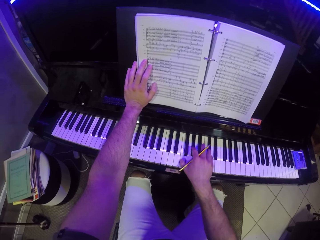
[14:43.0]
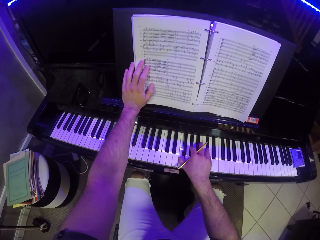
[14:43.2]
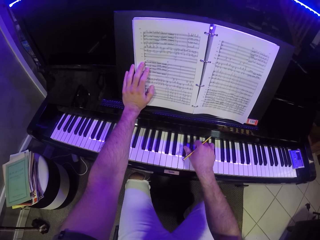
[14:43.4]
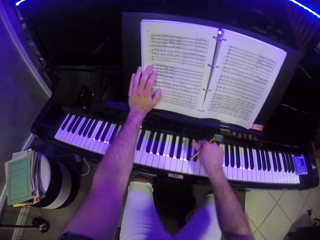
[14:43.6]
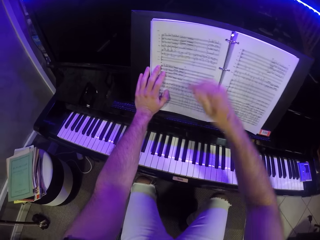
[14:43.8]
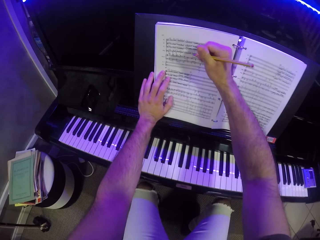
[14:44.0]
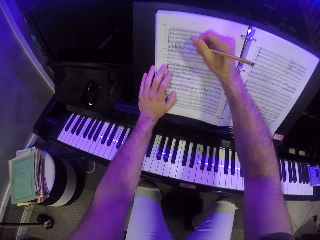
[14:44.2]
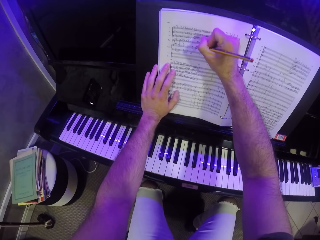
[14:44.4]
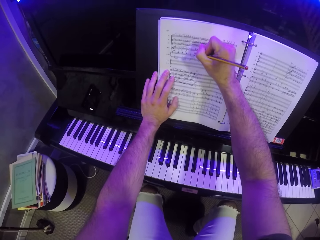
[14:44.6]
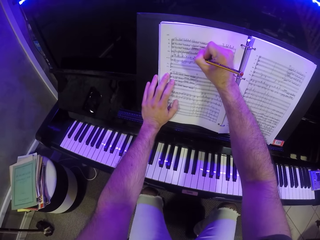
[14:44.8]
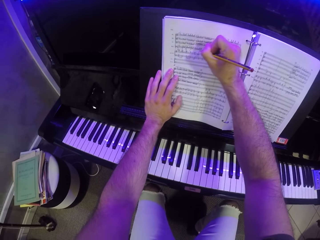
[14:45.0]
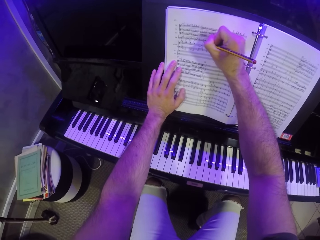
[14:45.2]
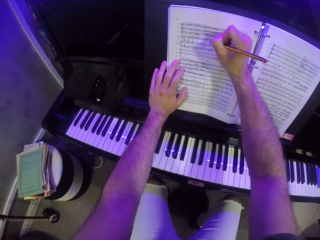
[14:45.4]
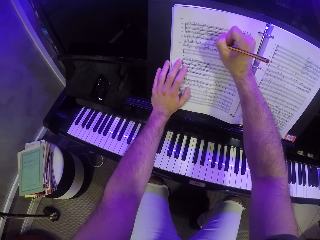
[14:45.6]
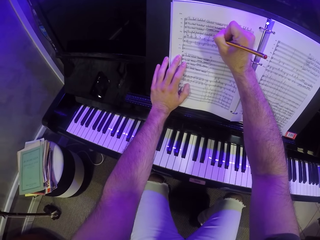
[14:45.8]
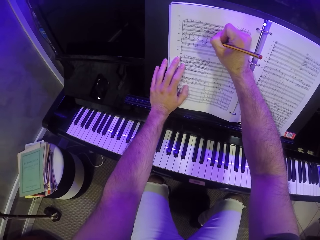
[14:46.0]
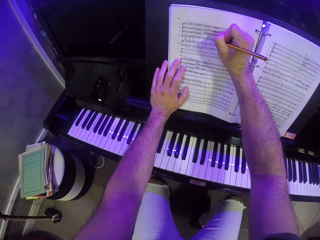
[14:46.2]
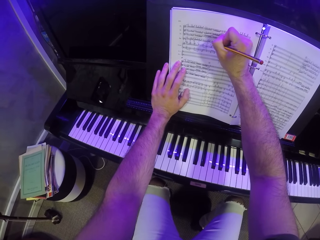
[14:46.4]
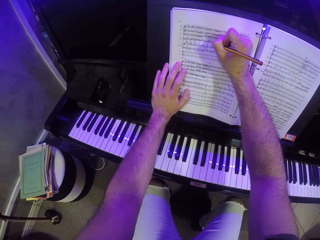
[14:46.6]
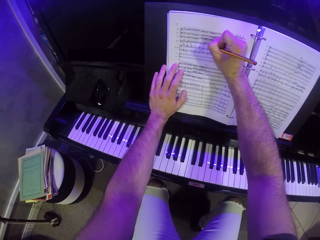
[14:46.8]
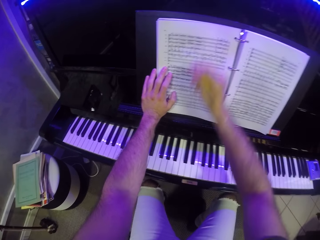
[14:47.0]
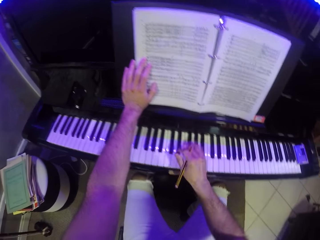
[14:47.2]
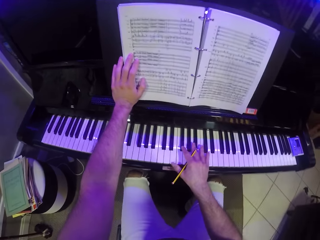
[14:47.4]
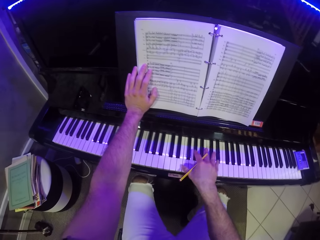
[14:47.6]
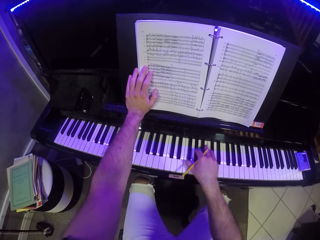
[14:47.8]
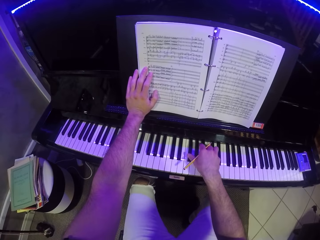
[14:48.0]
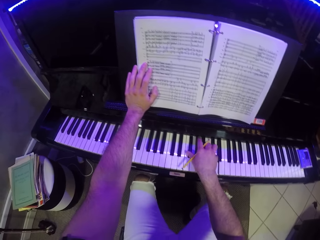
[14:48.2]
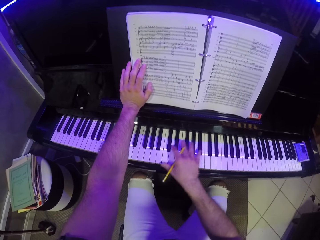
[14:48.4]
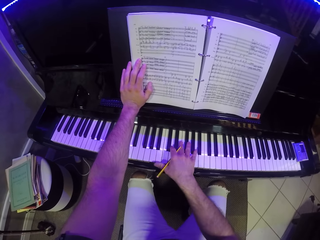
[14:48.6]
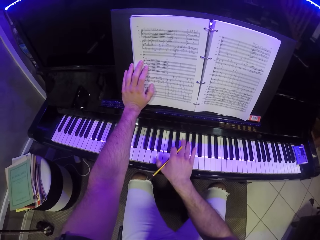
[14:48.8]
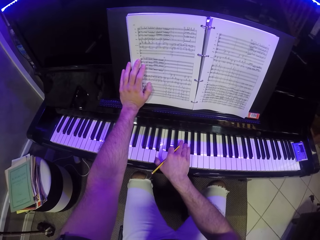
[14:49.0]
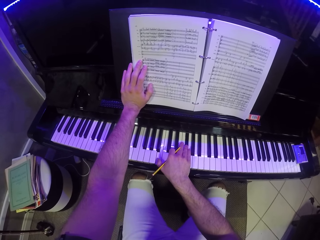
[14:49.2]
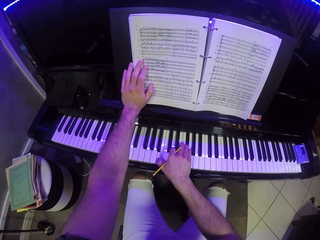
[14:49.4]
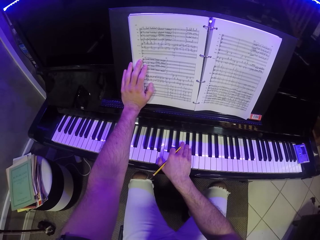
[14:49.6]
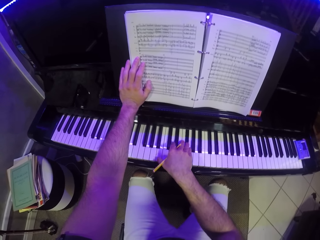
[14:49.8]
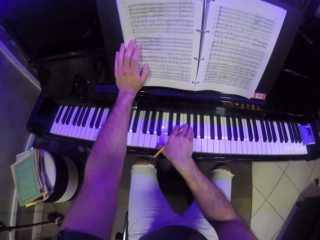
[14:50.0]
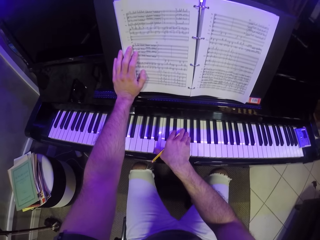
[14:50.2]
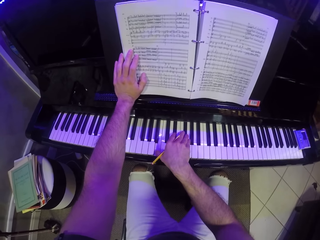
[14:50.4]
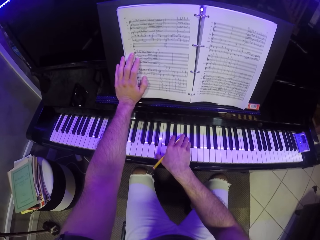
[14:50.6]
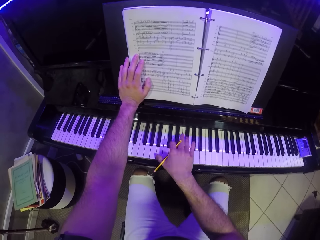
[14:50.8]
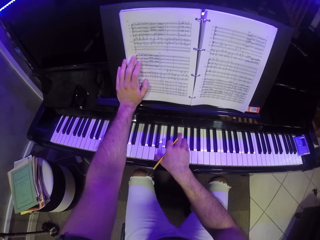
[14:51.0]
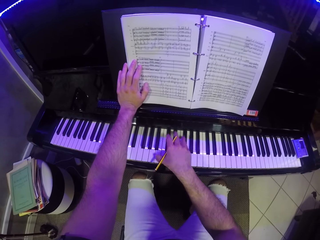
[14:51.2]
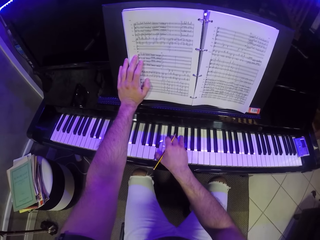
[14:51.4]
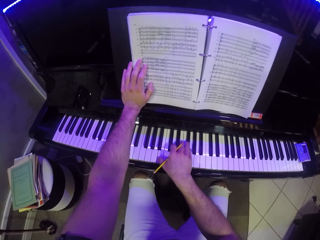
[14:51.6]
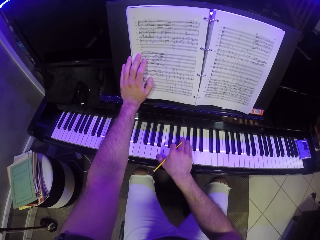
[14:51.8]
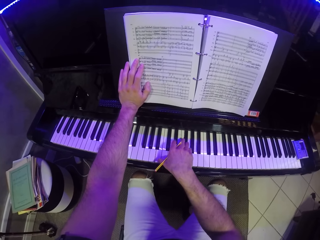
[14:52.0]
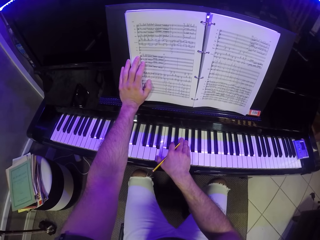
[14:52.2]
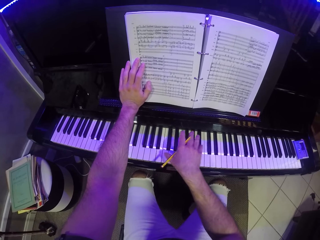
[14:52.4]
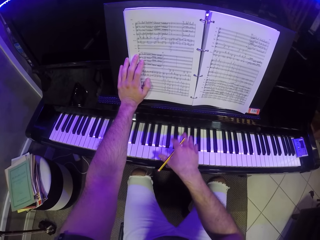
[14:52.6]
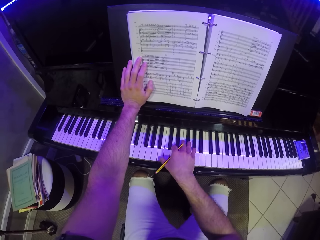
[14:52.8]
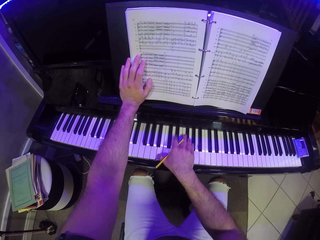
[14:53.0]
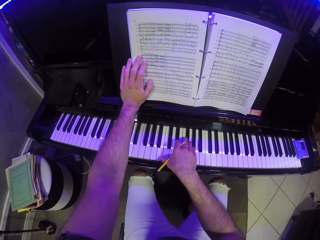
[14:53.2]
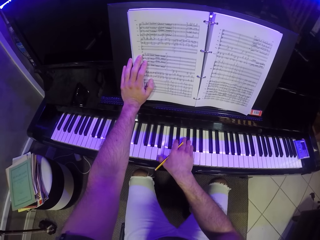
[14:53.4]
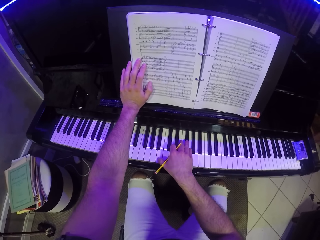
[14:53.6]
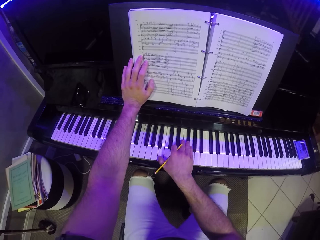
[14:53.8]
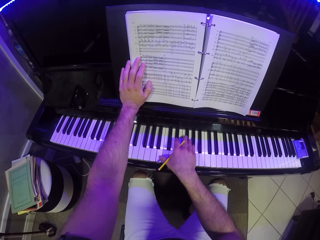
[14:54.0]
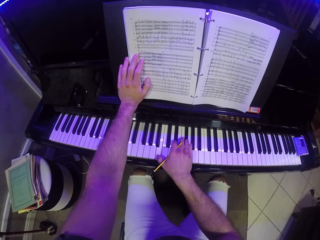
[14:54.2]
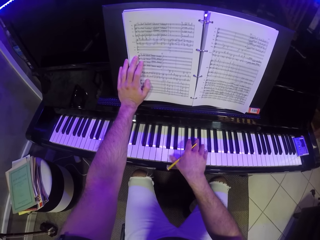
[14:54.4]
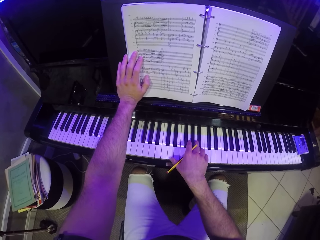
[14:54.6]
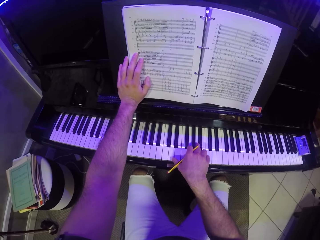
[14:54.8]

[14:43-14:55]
The camera wearer writes on the music book with the pencil in his right hand. He plays on the piano with his right hand.

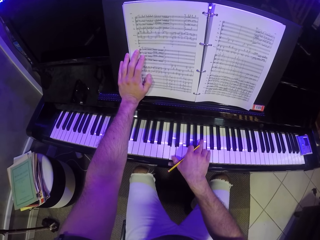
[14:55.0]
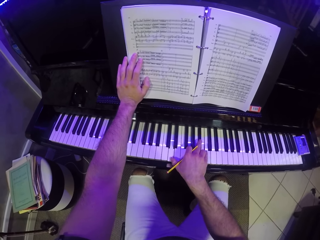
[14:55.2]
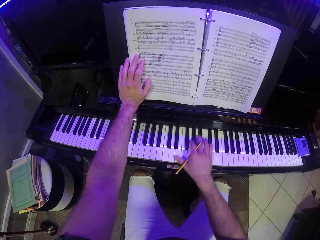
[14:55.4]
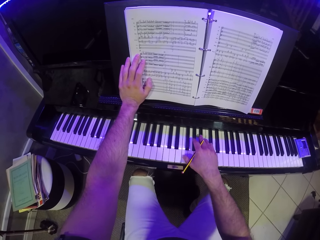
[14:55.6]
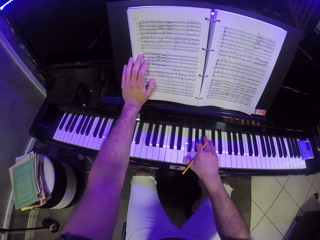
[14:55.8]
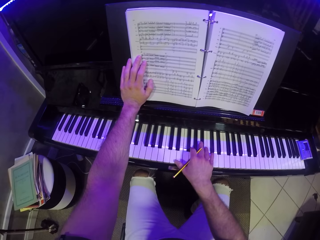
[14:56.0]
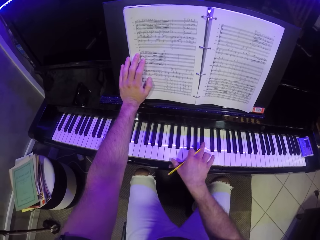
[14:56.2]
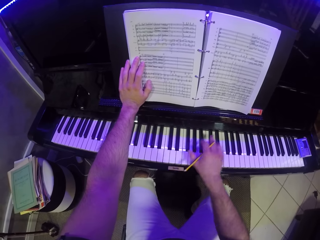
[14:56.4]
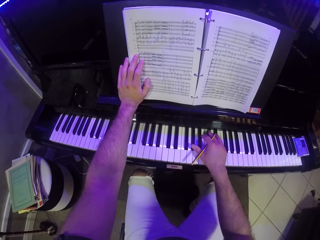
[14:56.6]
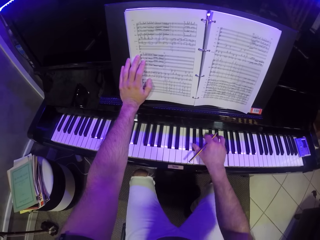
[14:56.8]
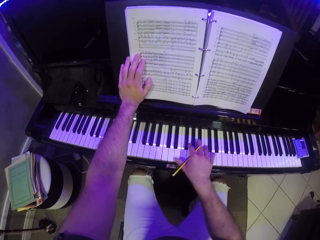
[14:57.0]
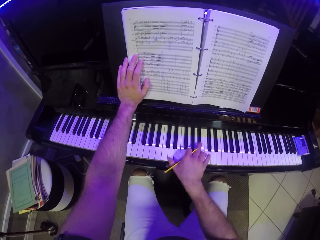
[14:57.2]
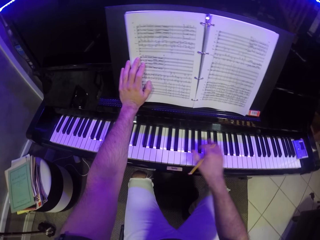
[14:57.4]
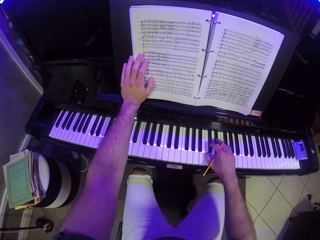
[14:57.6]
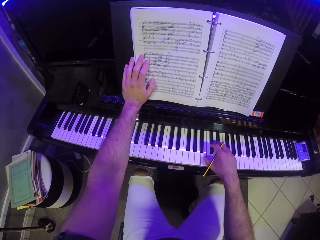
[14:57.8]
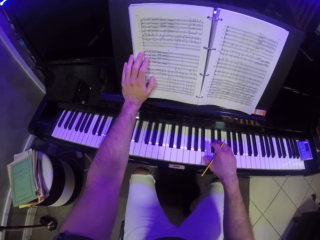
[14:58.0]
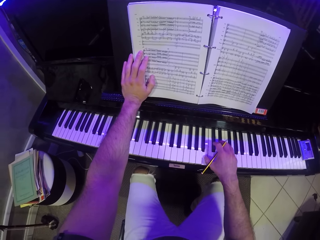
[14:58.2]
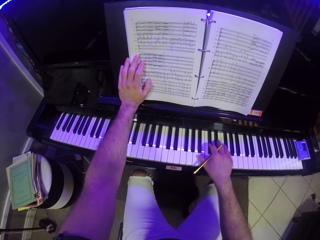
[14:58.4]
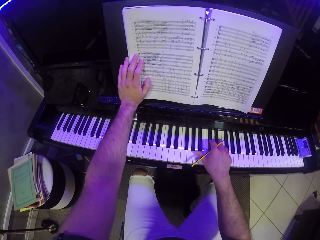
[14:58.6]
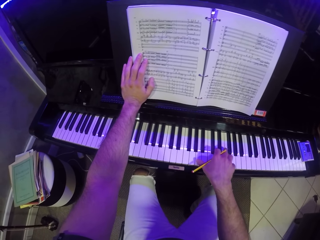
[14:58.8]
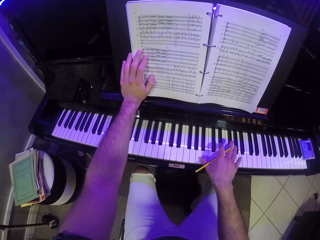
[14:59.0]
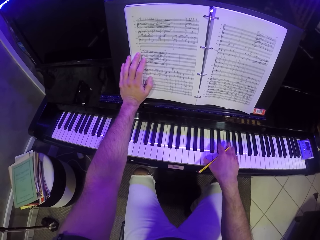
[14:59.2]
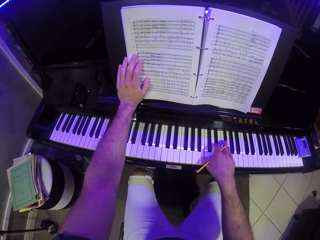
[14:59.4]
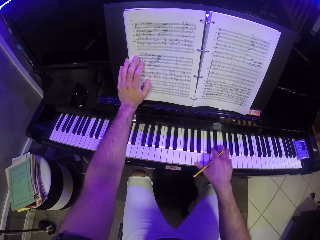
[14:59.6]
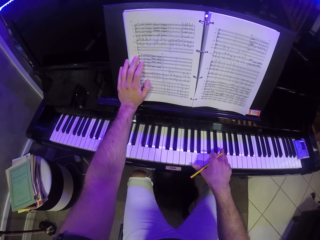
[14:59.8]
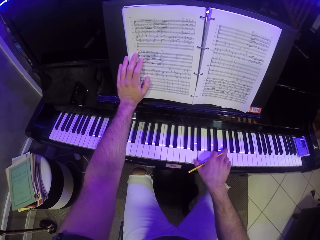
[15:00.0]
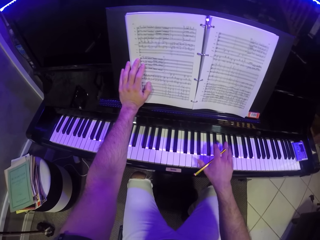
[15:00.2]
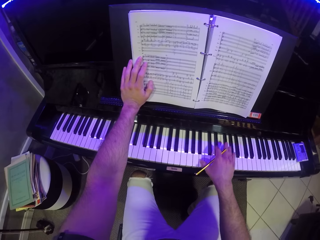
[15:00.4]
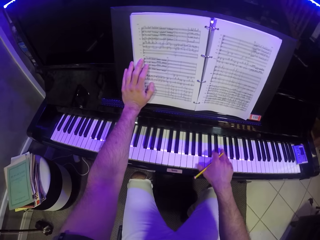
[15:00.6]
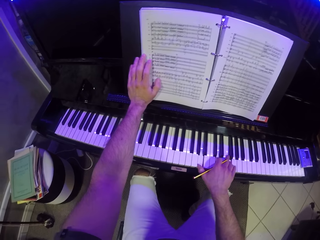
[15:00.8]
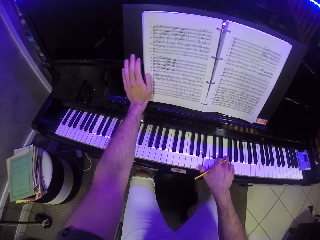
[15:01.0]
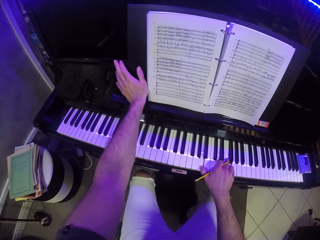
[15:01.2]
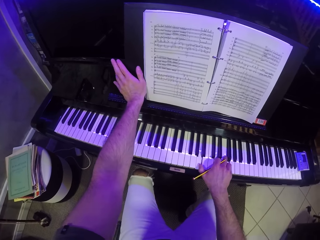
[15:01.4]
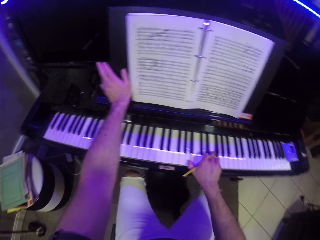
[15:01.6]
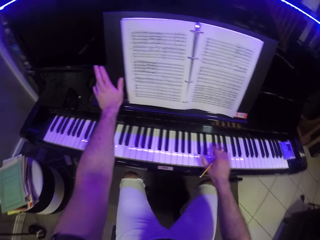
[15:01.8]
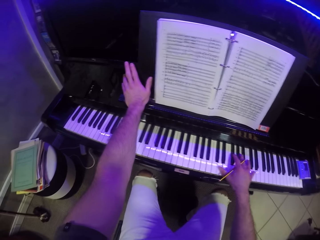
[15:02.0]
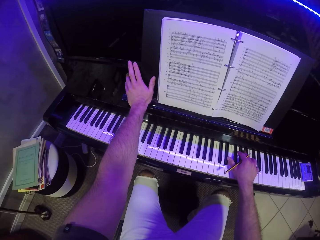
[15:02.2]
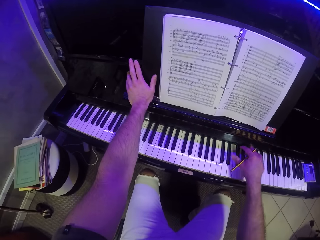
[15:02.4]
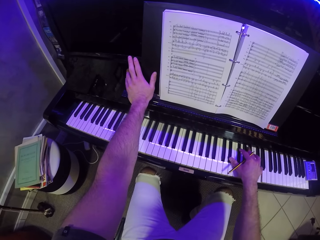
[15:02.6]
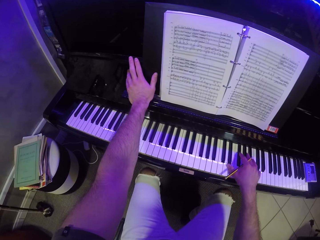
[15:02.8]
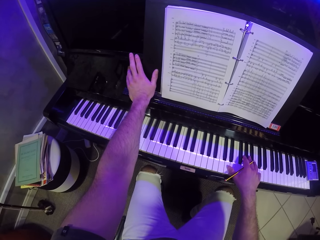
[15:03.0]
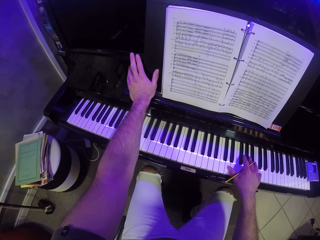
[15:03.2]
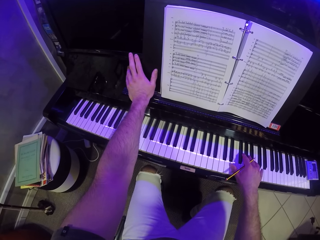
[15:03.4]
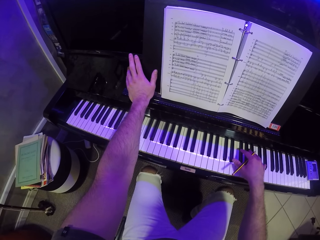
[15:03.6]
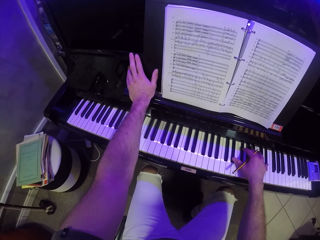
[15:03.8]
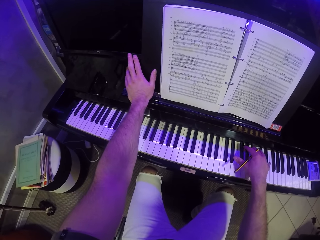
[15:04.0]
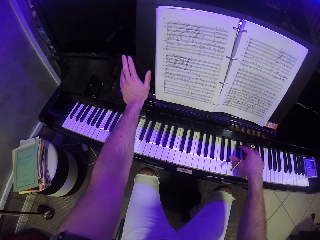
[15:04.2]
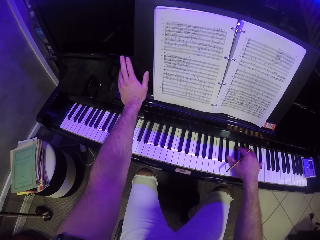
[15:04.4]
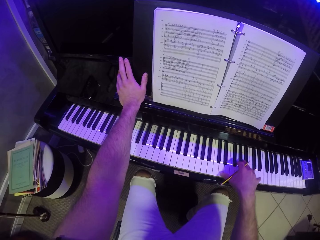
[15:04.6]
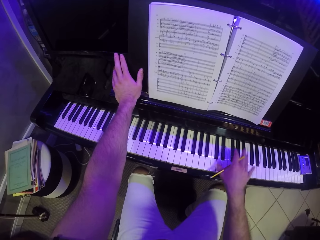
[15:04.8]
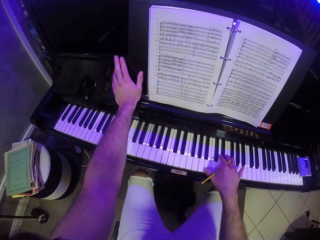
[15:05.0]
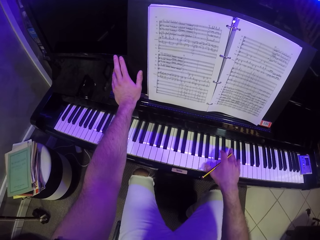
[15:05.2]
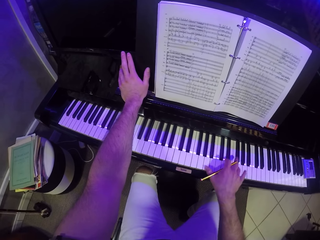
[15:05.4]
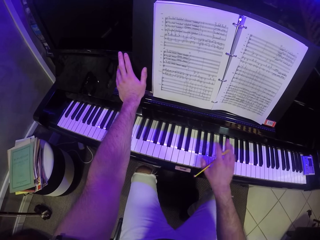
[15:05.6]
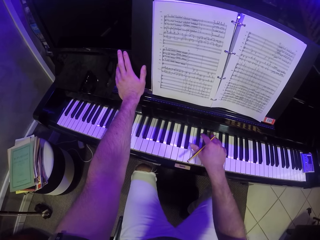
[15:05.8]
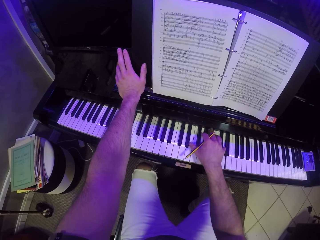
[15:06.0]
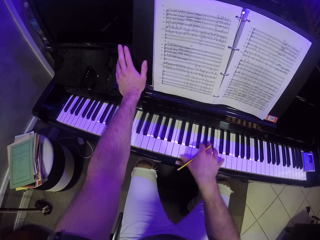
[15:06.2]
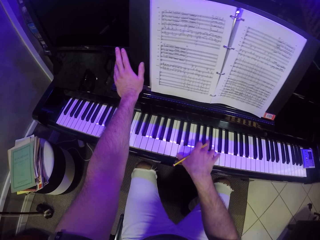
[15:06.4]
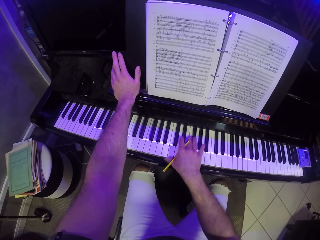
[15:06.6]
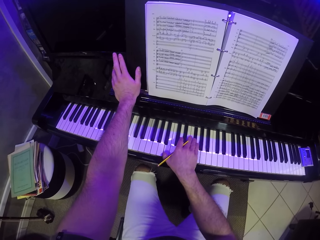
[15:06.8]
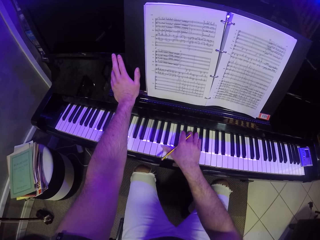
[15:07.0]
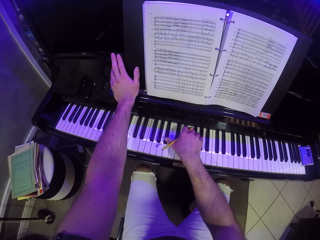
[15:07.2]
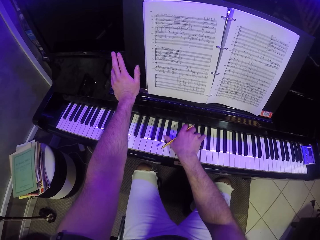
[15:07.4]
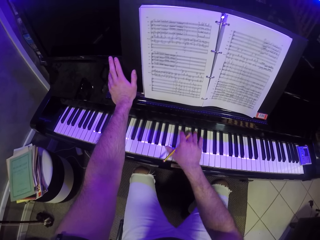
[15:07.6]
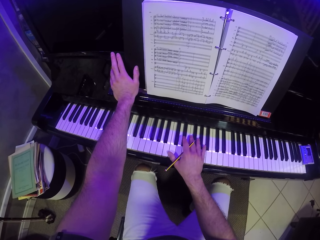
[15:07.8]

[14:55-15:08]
The camera wearer rests his left hand on the piano. He removes his left hand on the music sheet.
